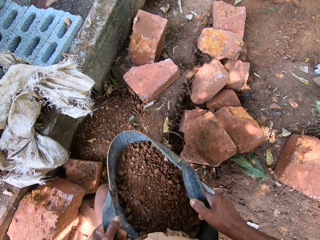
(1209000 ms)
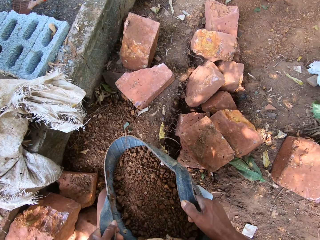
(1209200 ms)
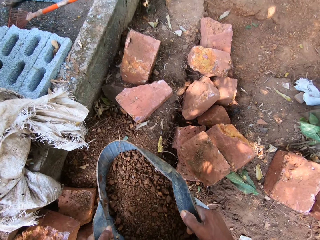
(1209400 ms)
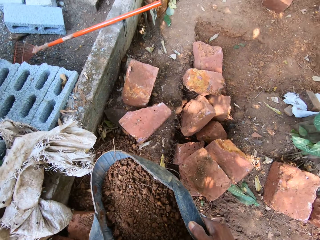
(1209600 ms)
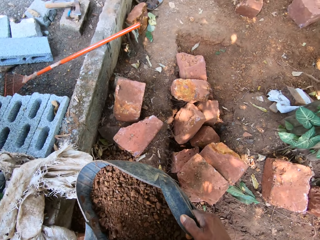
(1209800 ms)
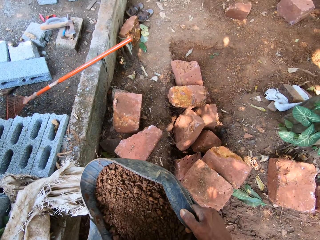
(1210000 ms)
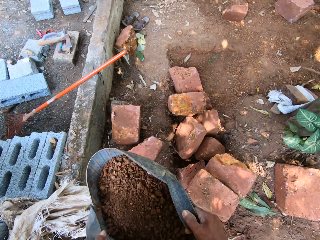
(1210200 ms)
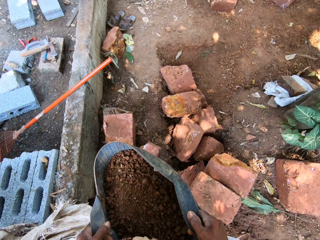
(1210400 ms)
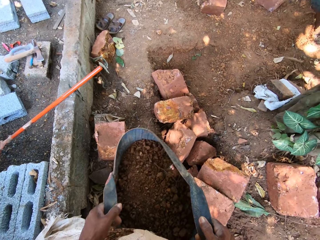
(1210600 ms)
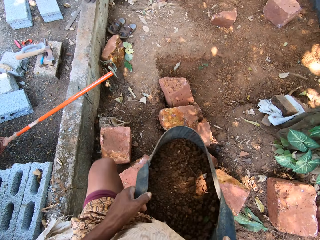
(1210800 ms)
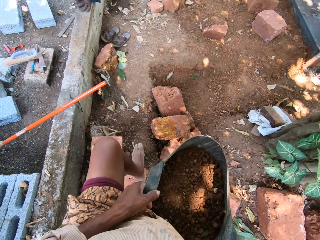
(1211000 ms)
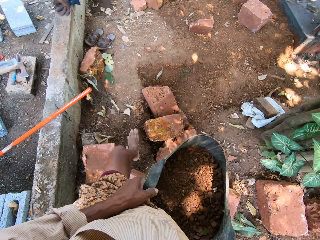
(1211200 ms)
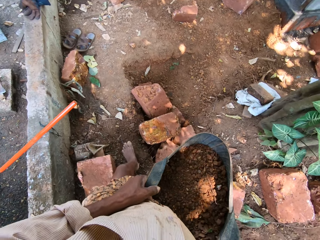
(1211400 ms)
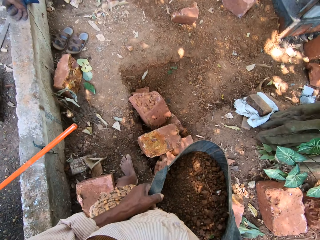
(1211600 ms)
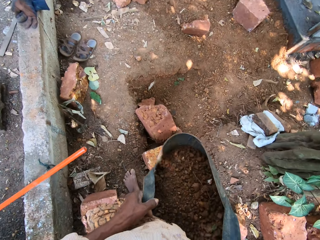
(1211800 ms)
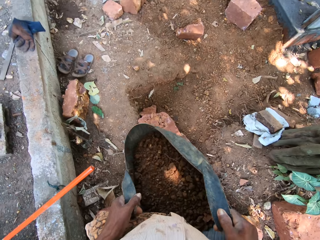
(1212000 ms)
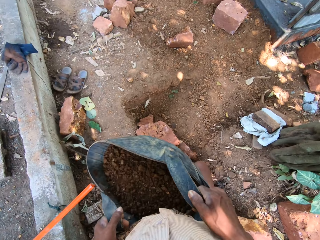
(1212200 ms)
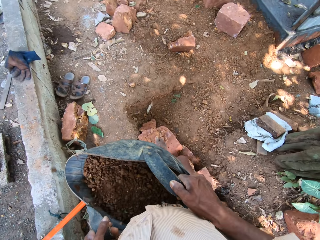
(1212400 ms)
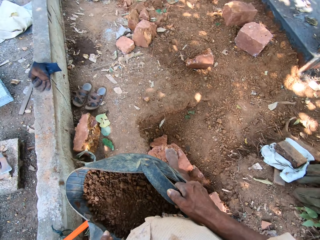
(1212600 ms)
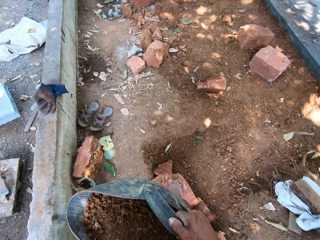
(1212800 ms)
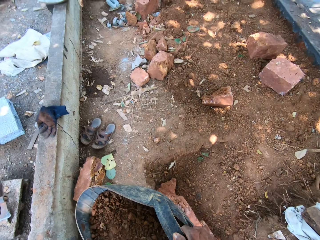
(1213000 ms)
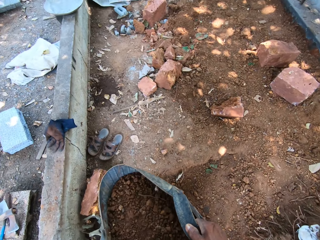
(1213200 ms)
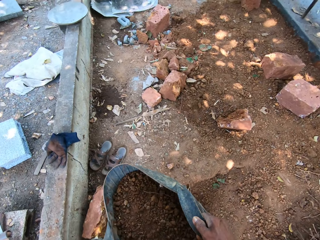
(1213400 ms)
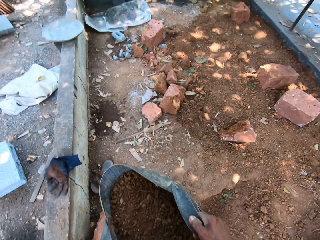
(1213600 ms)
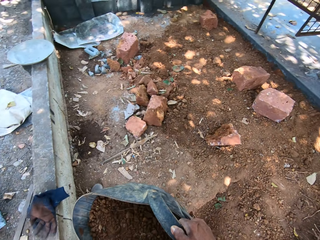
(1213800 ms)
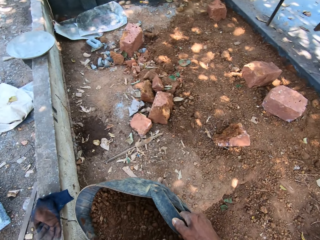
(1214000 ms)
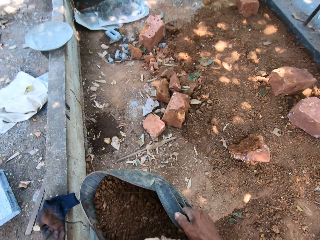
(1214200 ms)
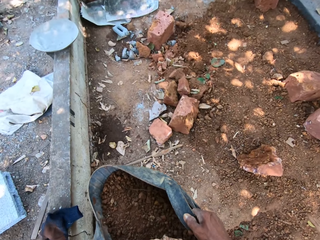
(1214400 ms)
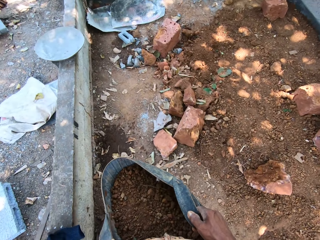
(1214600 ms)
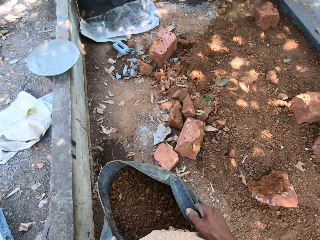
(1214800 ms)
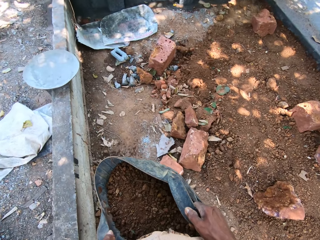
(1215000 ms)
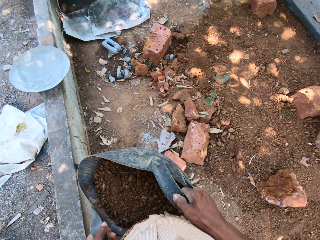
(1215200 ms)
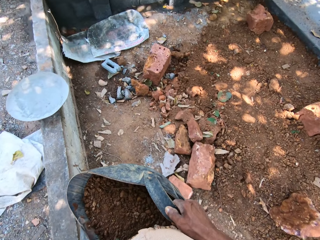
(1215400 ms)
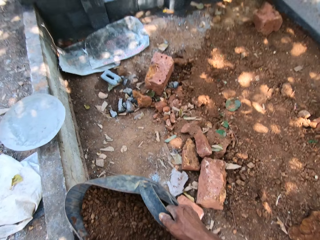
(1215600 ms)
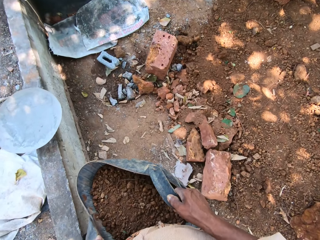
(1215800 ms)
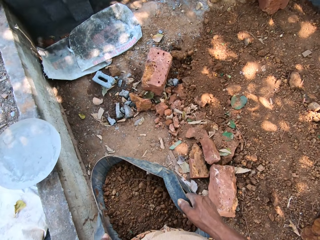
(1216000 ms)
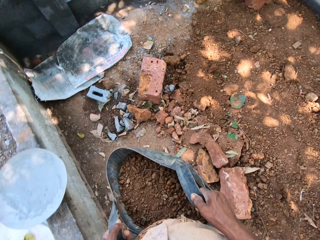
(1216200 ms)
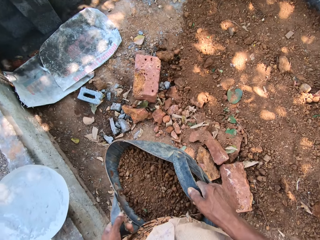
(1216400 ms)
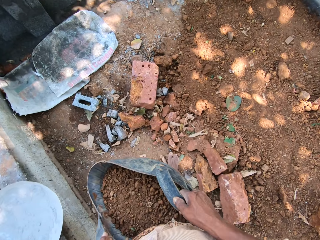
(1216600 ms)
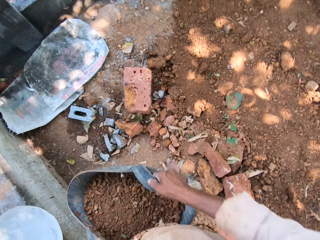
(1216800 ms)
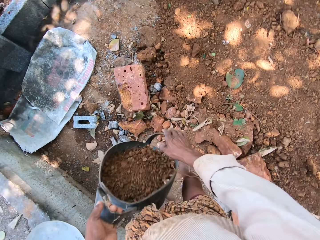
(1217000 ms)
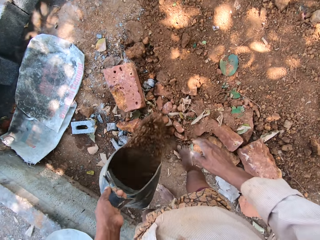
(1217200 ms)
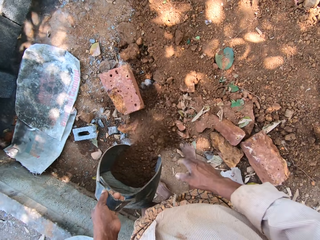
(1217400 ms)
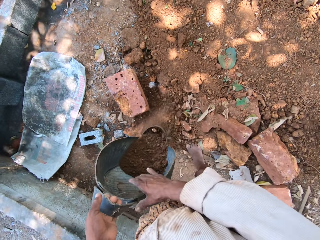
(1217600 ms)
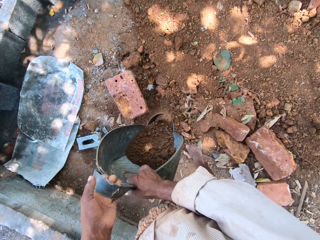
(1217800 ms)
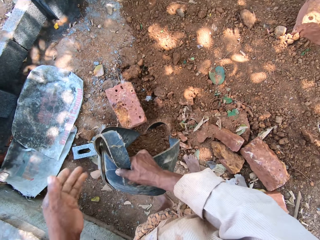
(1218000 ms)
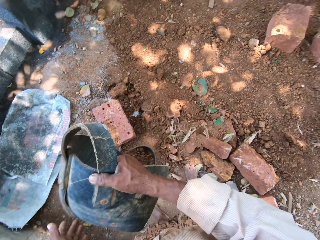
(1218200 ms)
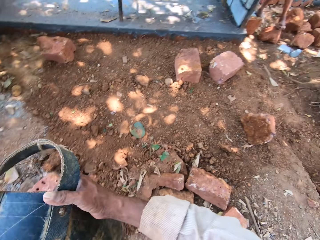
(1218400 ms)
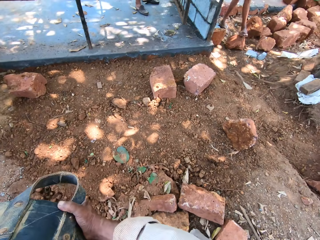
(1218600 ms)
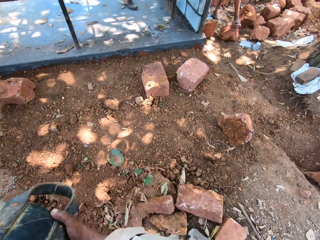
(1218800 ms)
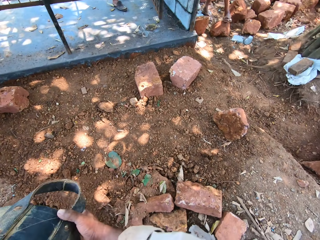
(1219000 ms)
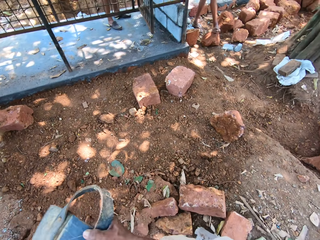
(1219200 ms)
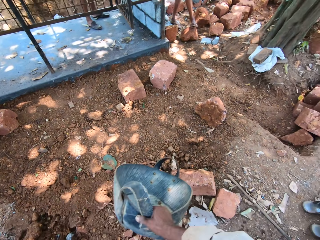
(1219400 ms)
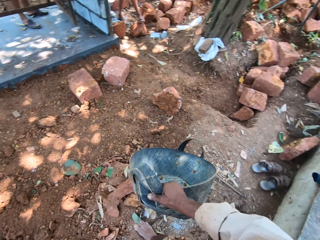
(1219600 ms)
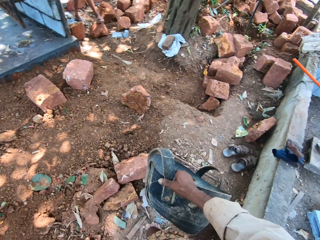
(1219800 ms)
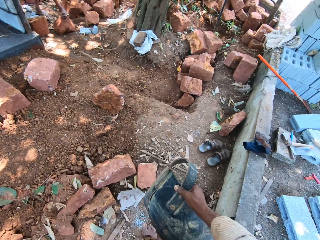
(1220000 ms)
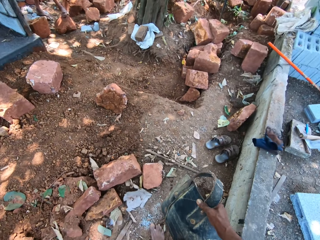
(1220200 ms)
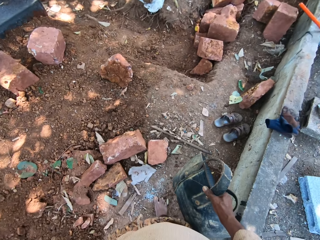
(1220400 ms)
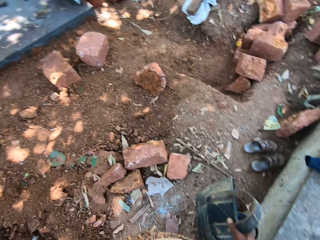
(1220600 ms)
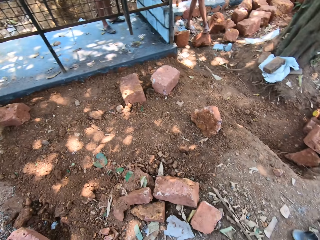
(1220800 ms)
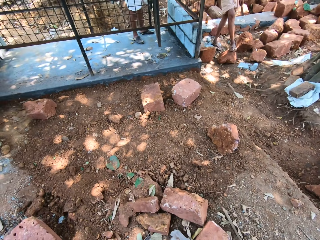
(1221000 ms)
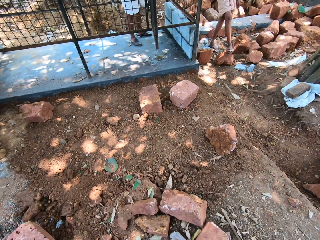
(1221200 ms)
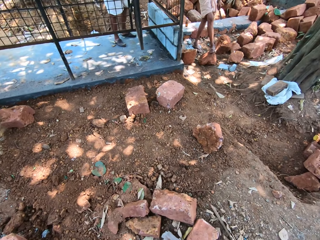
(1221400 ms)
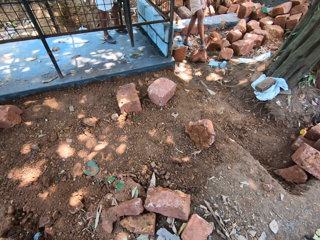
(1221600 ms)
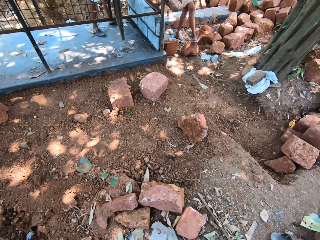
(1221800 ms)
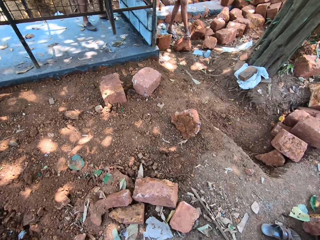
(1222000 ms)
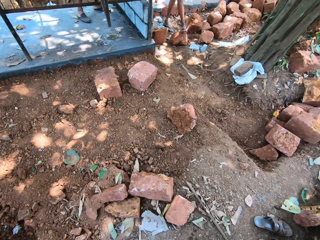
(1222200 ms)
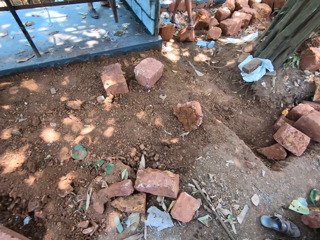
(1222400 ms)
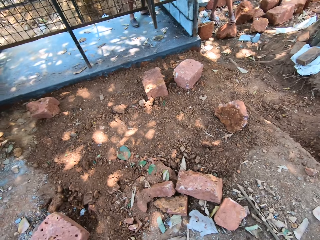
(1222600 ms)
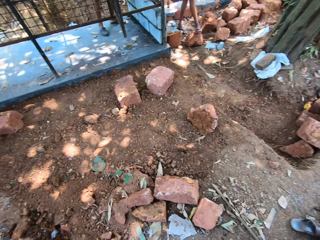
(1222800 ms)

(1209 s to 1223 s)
The camera wearer removes his right hand from the head pan. He pours the soil on the ground. He passes the head pan in his left hand to his right hand. He inverts the head pan in his right hand. He looks around.

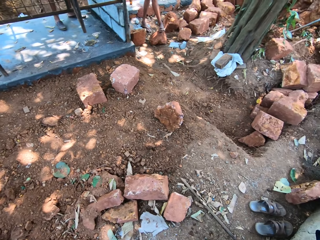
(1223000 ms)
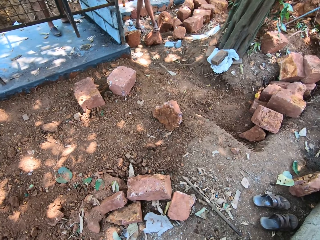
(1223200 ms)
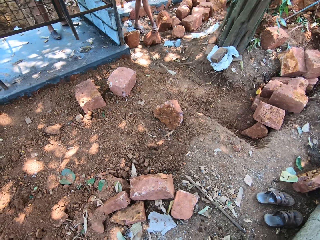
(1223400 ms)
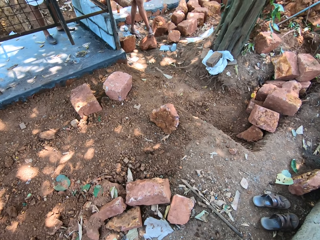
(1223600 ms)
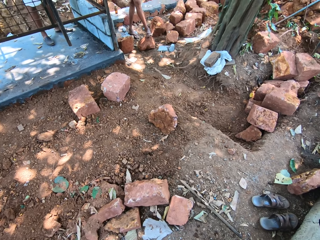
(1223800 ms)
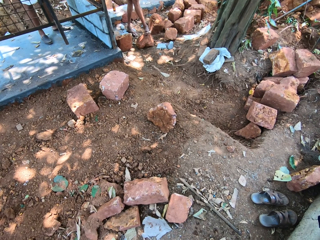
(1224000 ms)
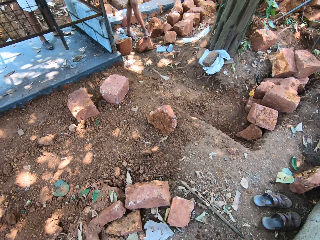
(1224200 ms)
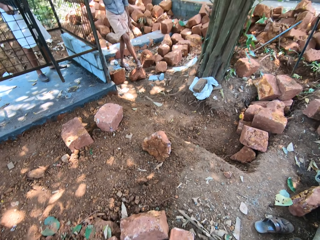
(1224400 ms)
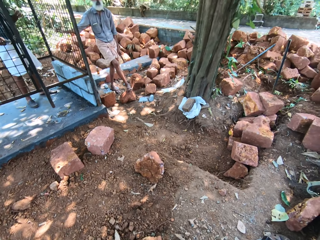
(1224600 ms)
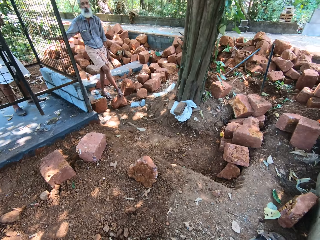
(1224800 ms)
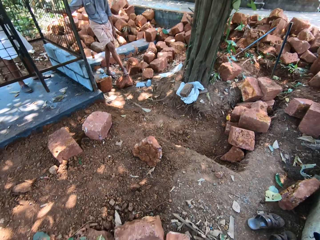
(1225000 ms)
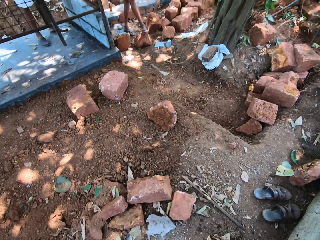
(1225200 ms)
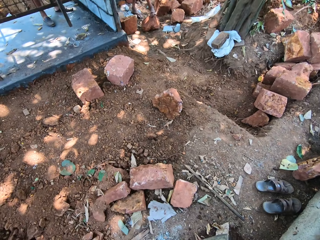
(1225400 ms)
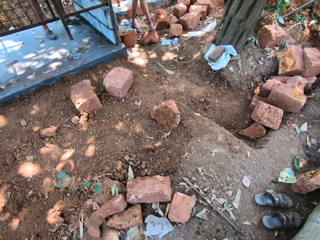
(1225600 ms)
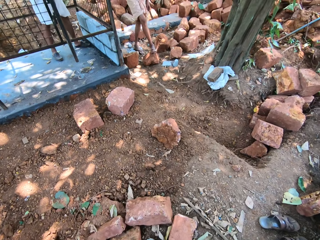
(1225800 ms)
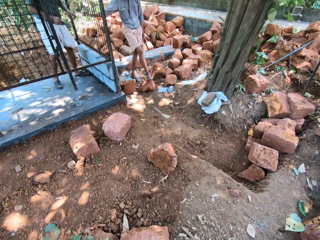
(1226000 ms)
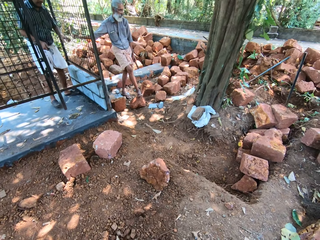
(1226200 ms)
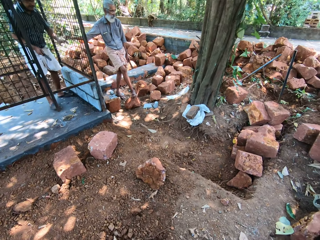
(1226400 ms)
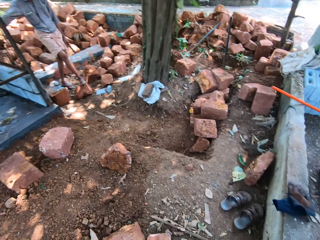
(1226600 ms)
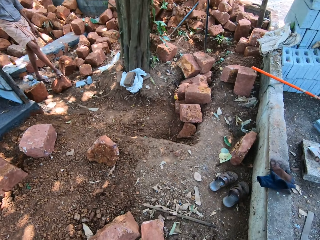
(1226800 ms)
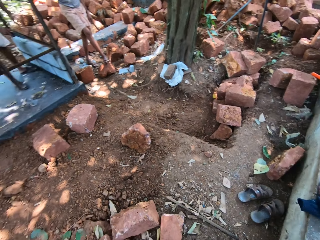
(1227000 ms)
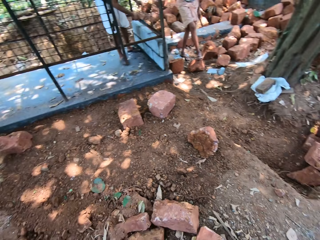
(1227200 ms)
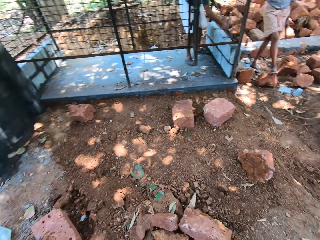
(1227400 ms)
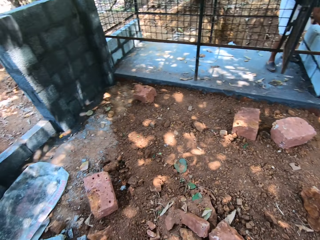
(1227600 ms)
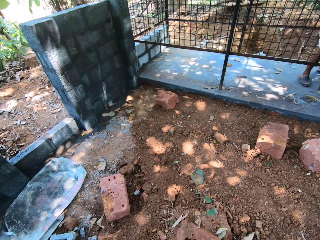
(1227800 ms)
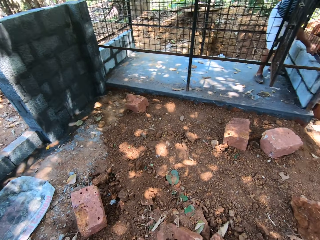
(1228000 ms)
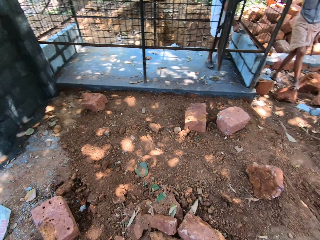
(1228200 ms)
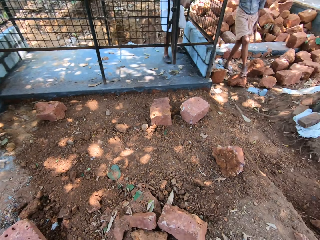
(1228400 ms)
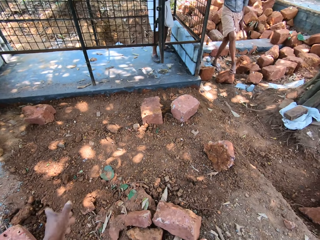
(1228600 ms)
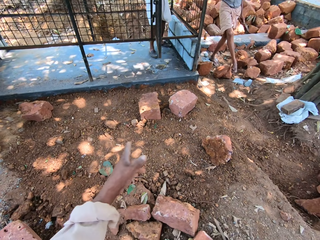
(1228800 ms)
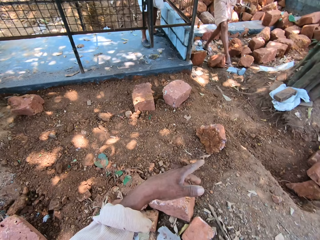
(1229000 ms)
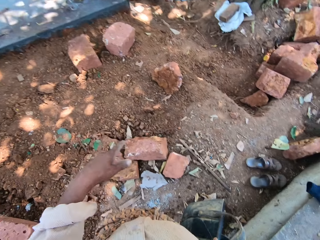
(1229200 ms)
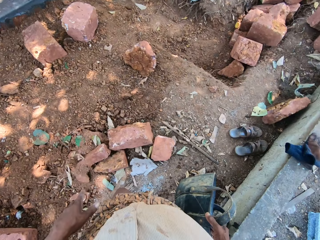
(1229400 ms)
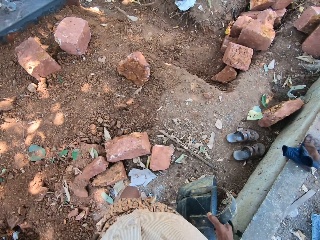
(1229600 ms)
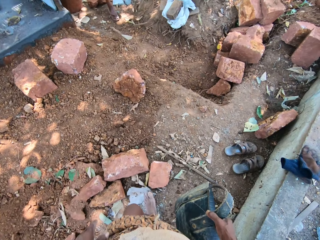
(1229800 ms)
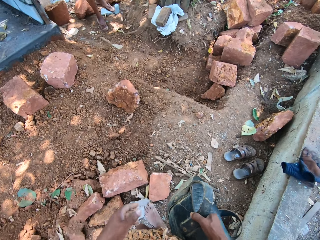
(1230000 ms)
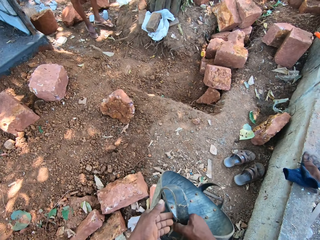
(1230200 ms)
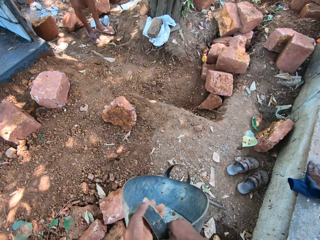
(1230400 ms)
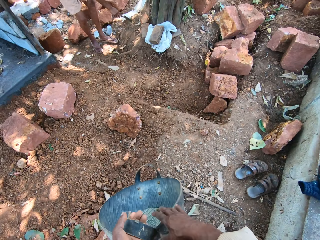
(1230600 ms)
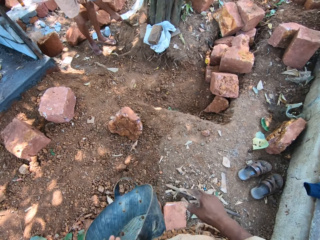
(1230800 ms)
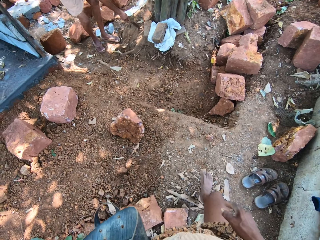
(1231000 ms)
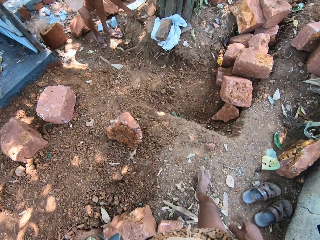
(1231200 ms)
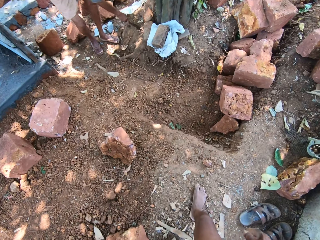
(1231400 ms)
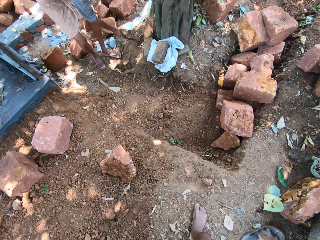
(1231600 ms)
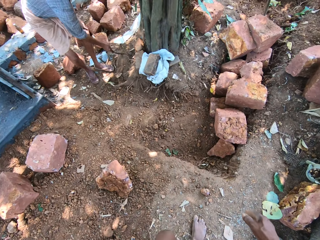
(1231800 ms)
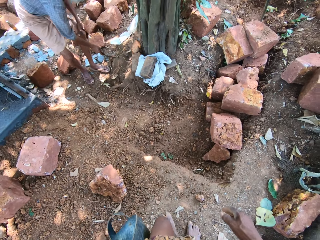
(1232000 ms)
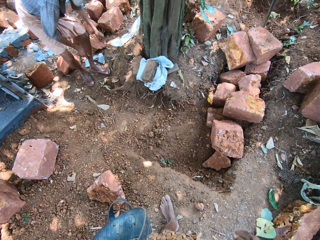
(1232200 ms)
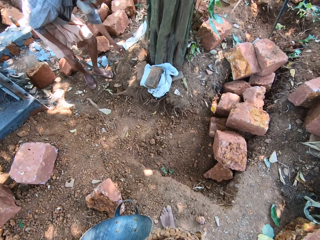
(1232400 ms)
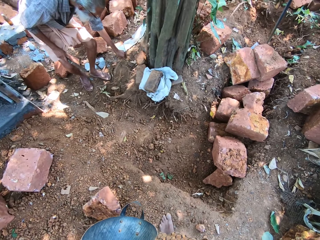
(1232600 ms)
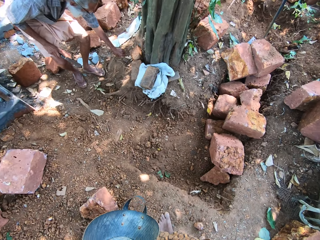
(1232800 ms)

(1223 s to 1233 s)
A man holds the metal frame with his right hand. A person talks with the camera wearer. Another man plasters the pavement with the hand trowel in his right hand. The camera wearer walks around. He passes the head pan in his right hand to his left hand. The first man moves a wood on the ground with the hand trowel in his right hand.
